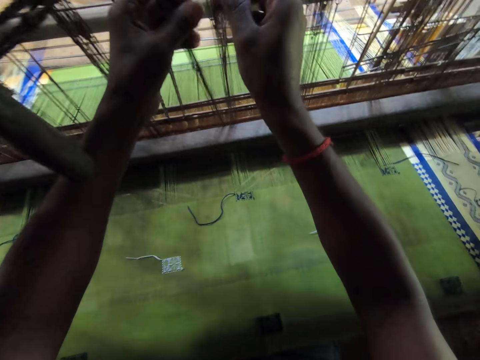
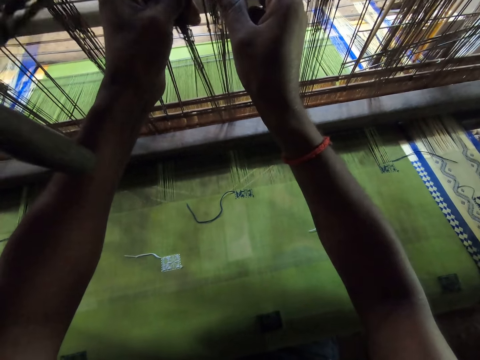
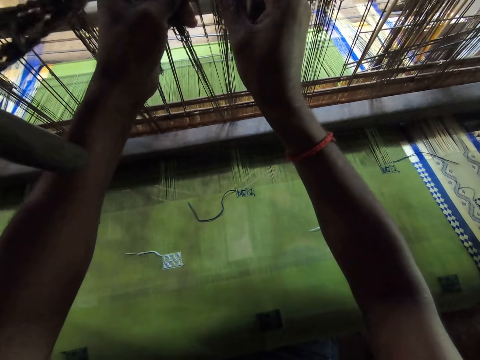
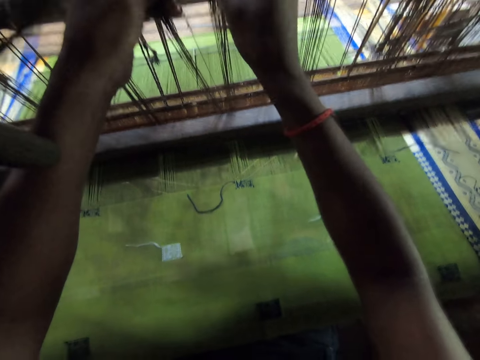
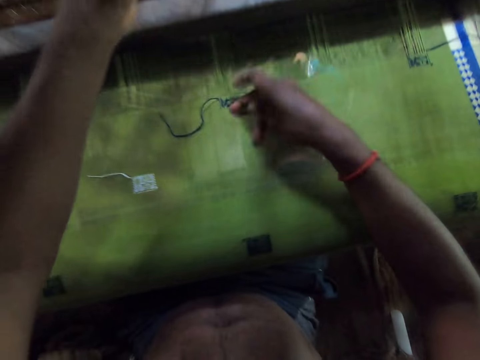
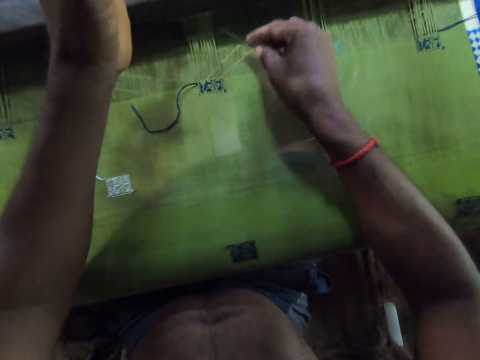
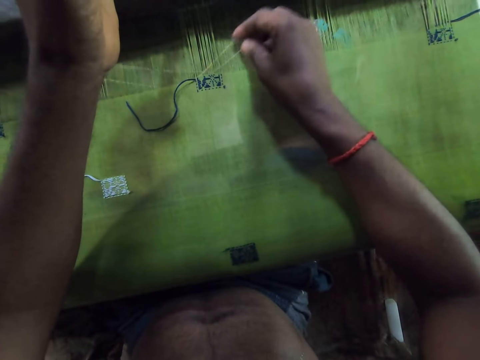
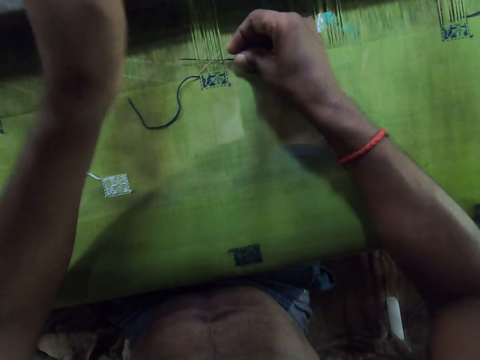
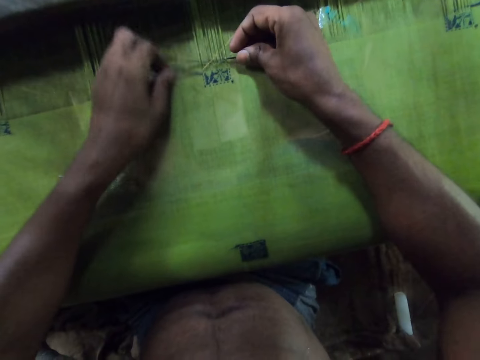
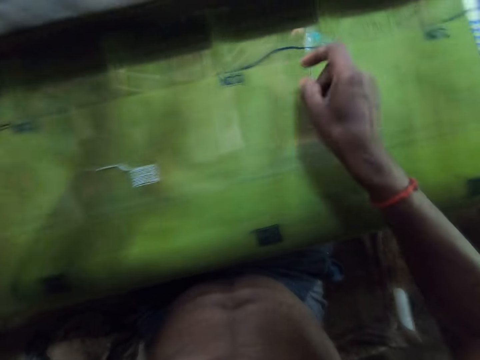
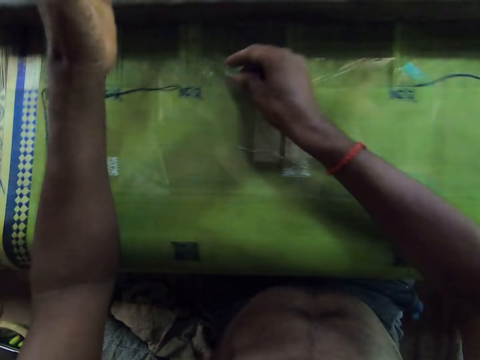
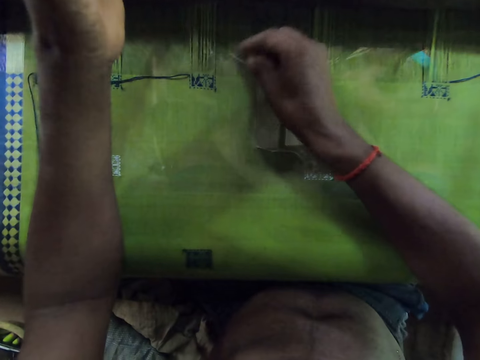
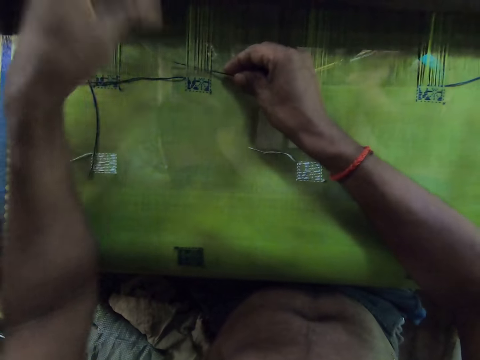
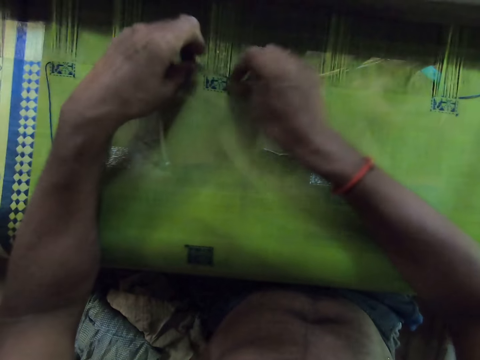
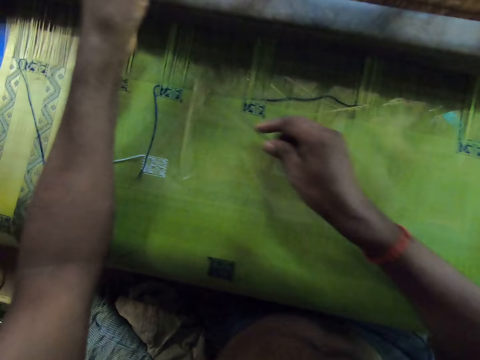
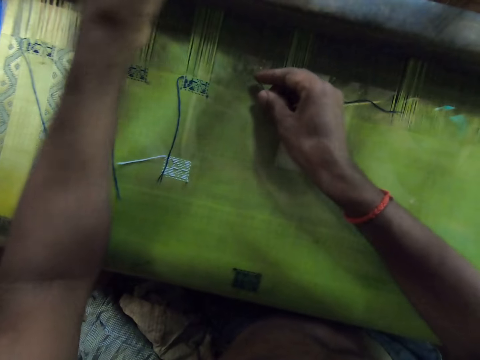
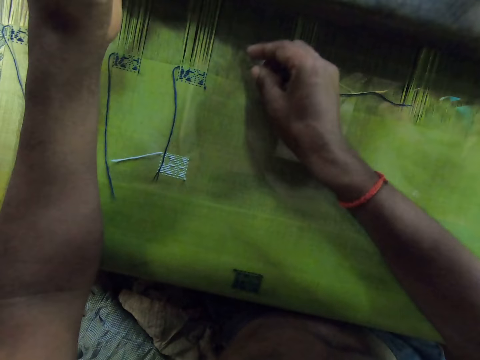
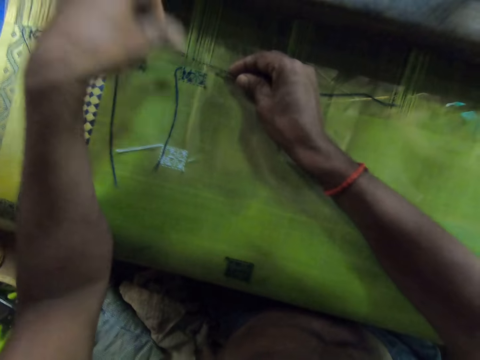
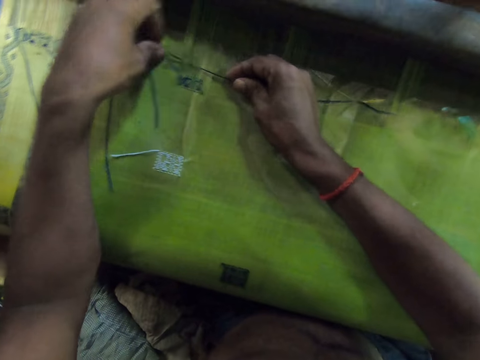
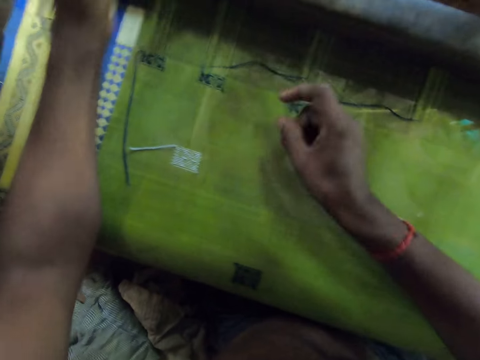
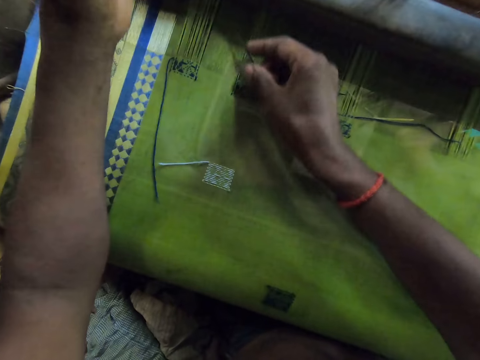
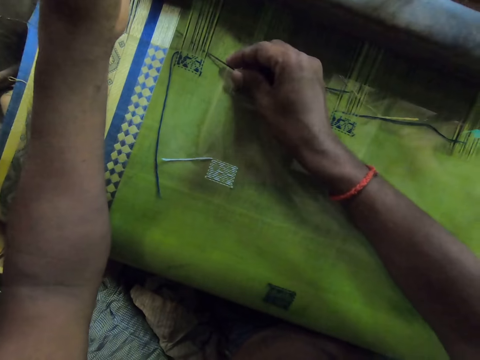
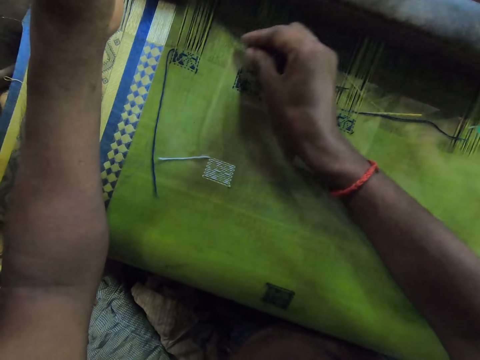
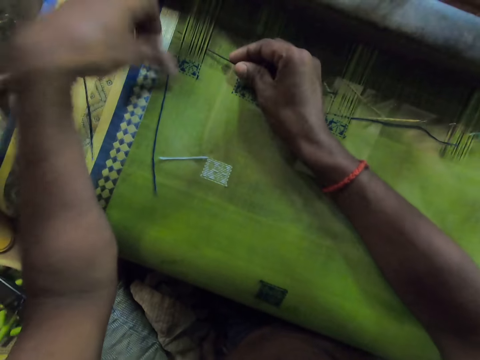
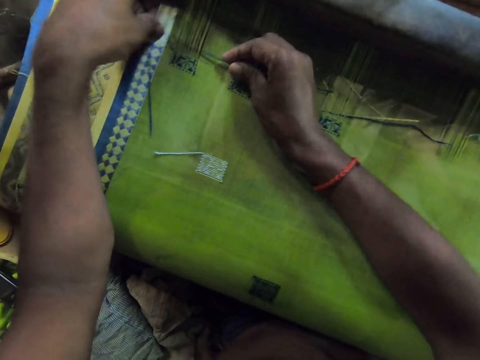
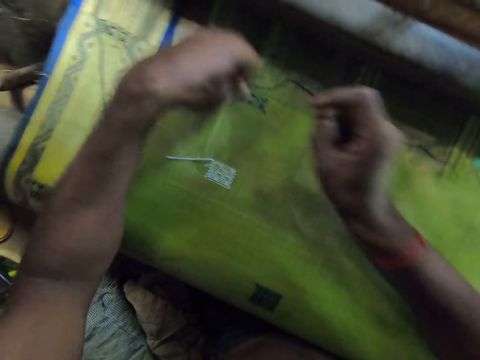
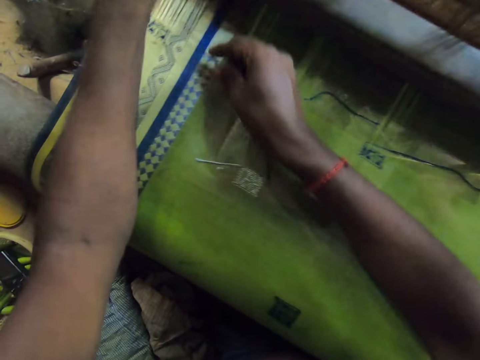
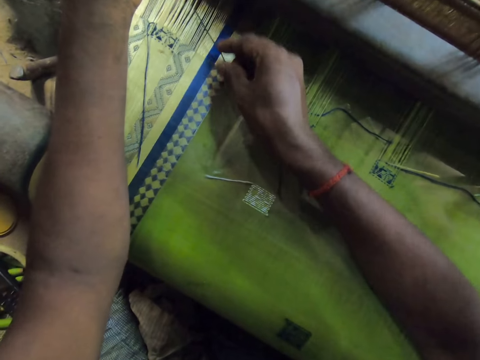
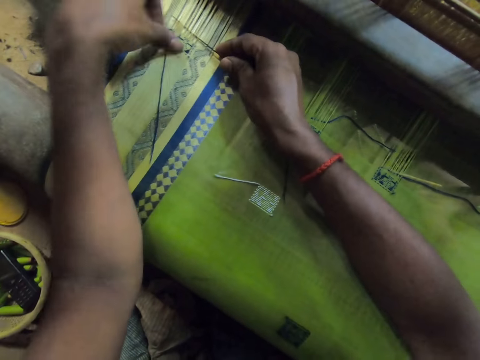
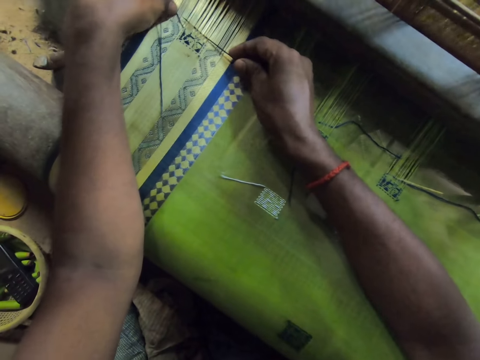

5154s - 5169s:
The camera wearer sews with the machine used in weaving the fabric. They sew the fabric with the needle.

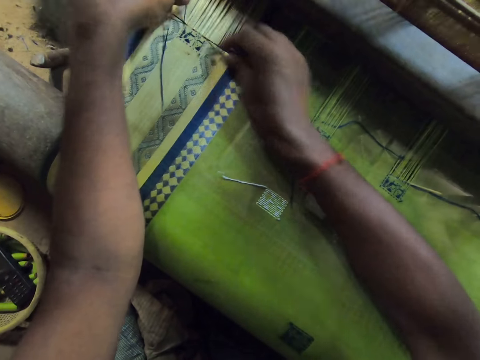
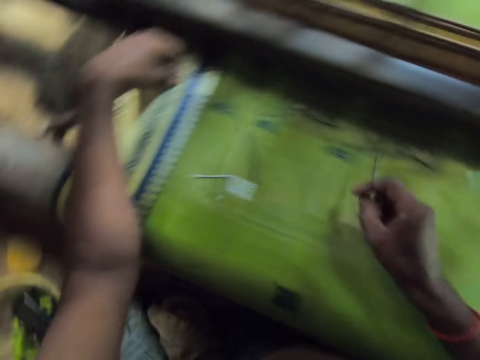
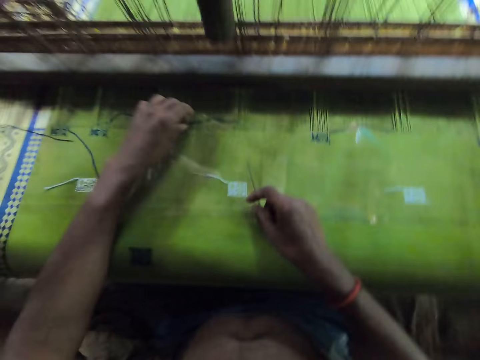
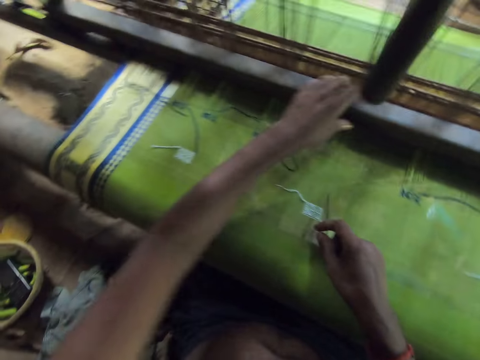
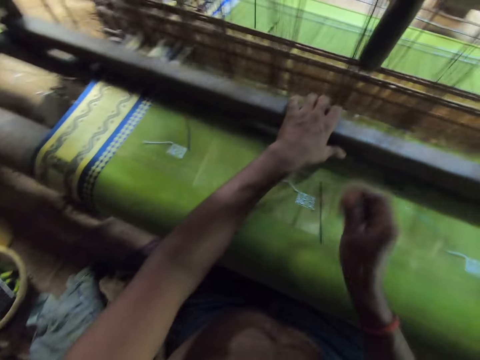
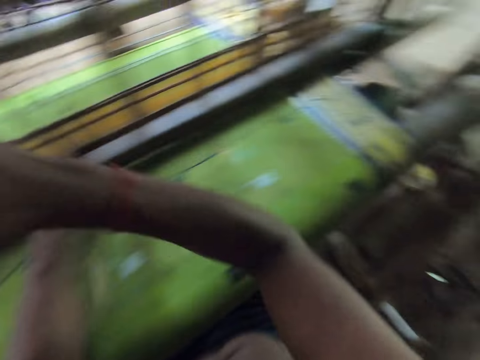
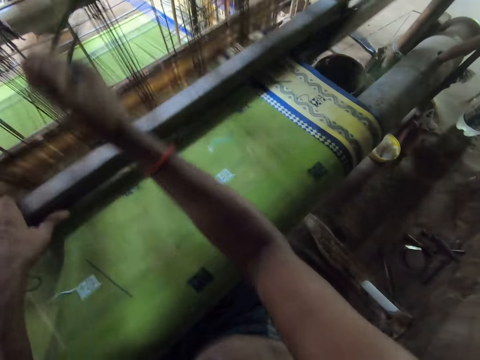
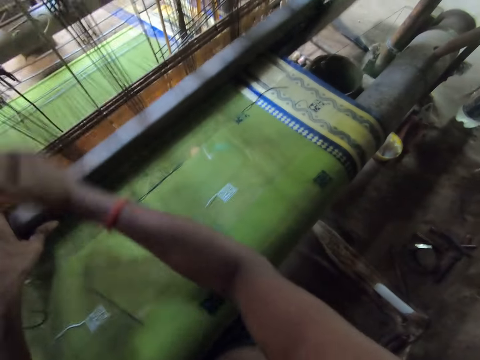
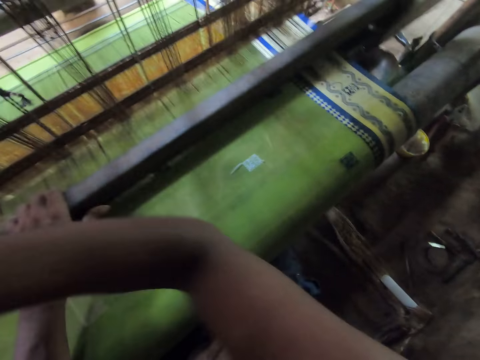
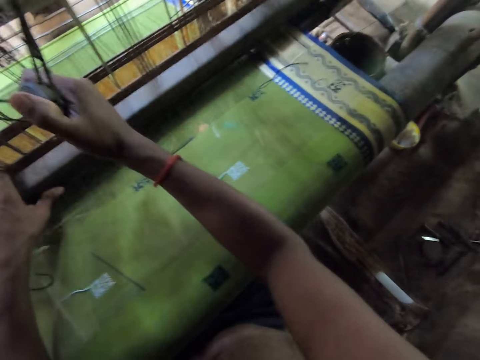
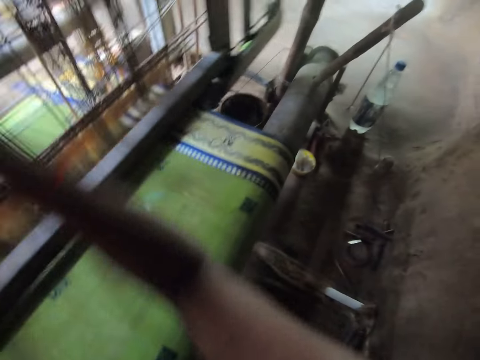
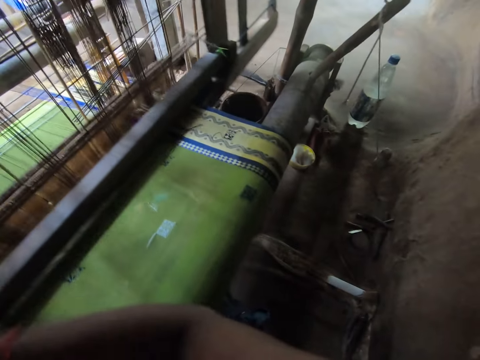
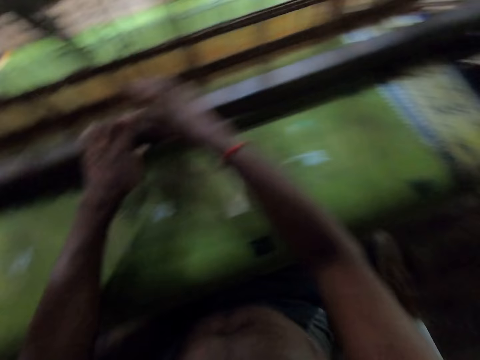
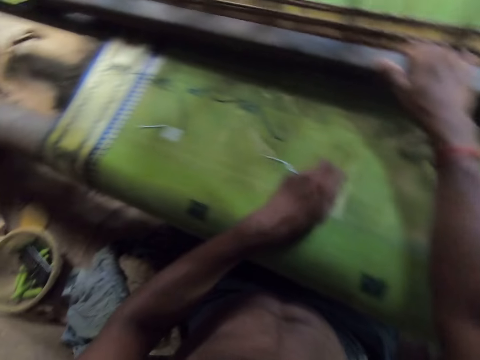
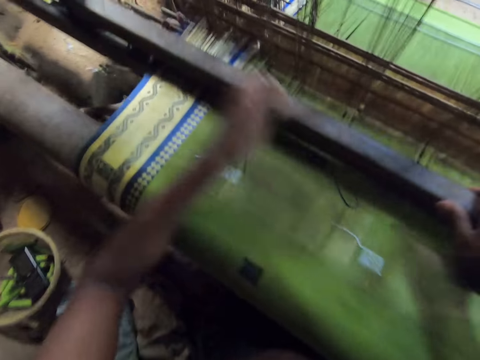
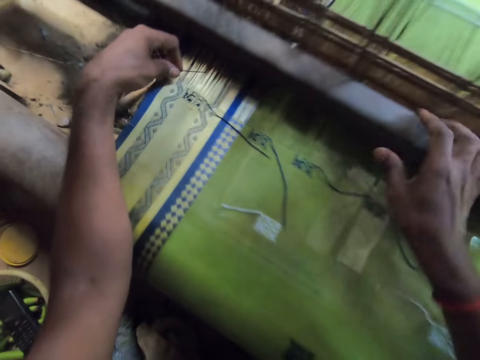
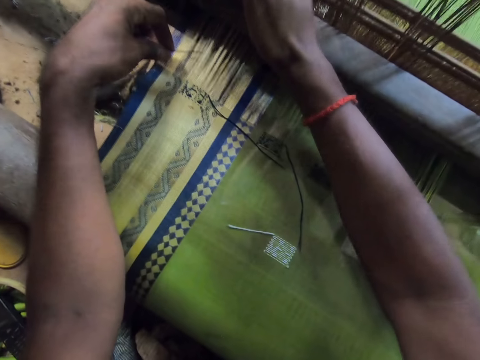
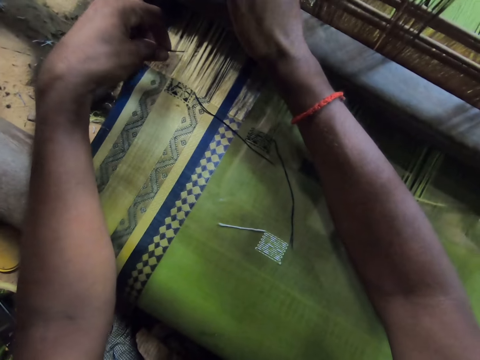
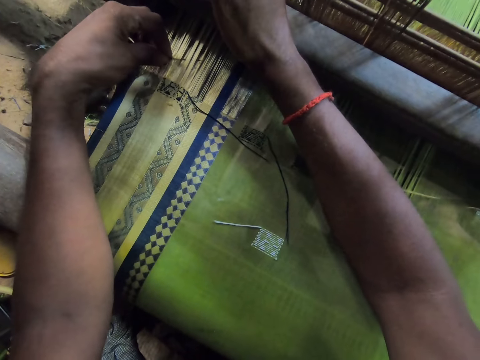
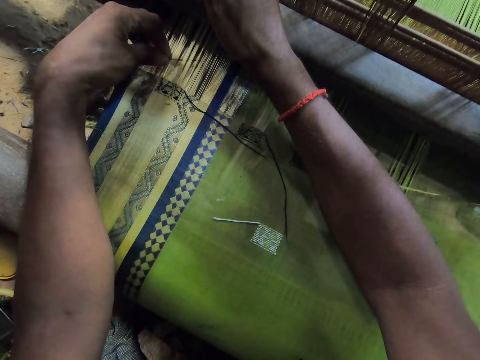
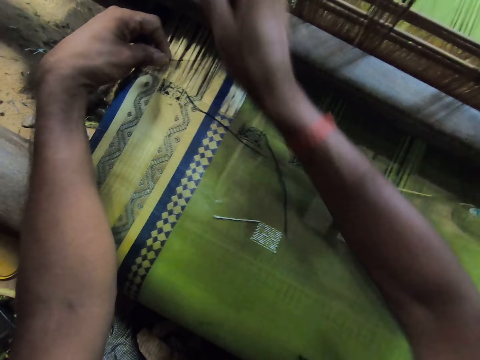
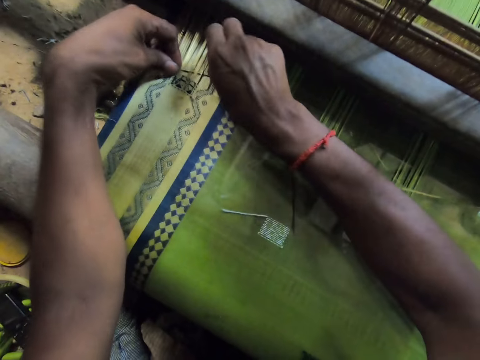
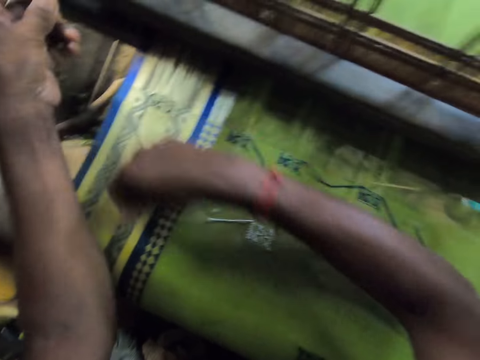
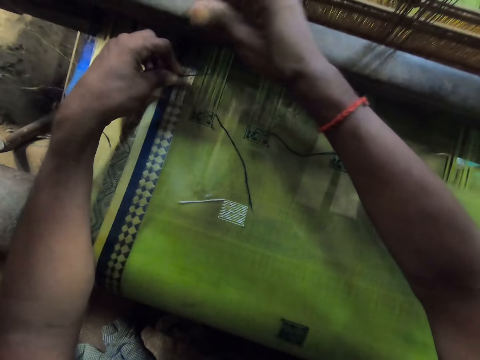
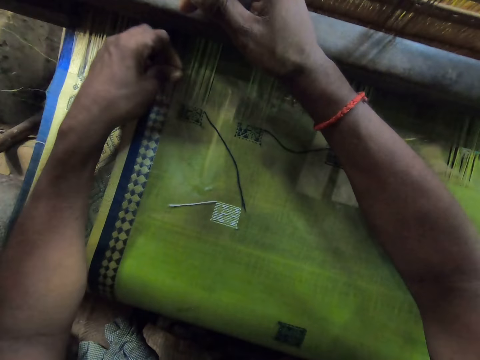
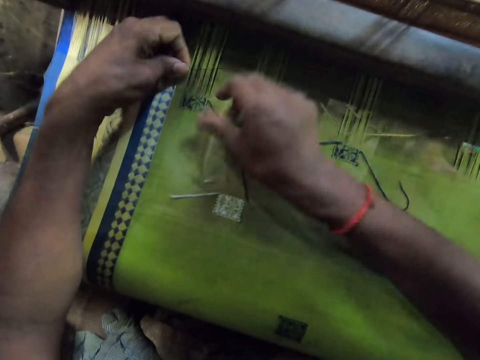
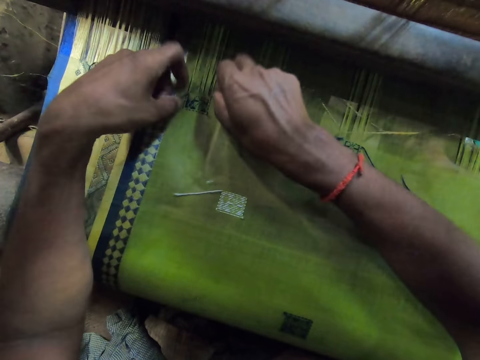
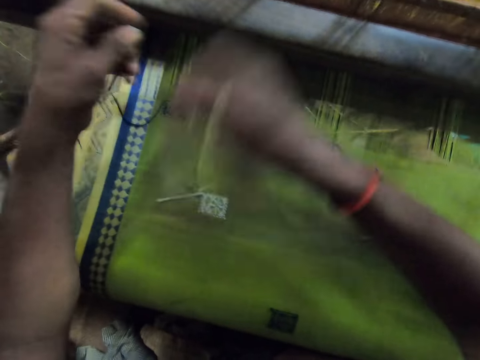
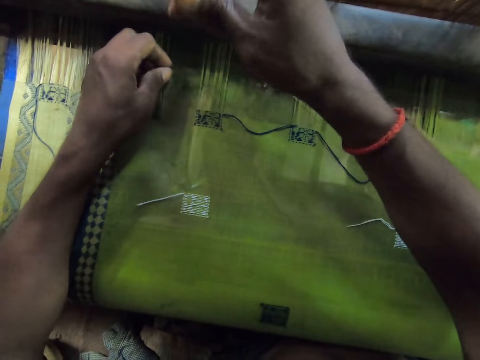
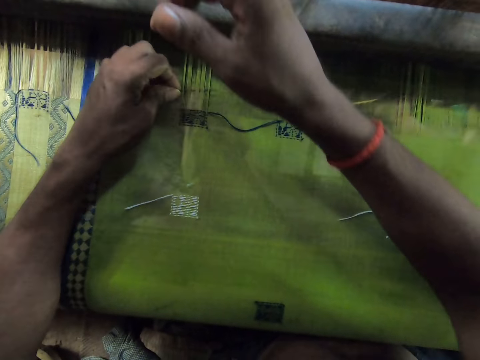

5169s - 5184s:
The camera wearer sews with the machine used in weaving the fabric. They sew the fabric with the needle and a thread.
